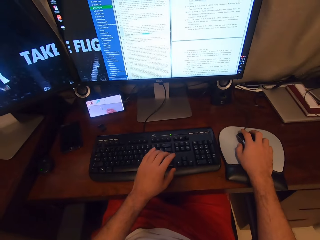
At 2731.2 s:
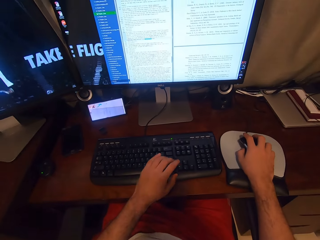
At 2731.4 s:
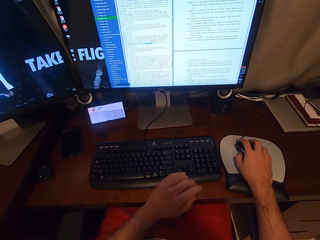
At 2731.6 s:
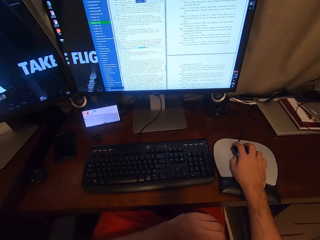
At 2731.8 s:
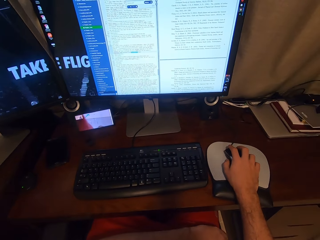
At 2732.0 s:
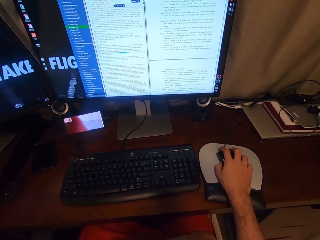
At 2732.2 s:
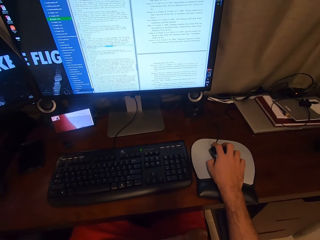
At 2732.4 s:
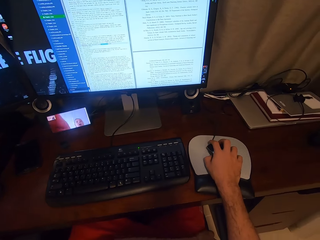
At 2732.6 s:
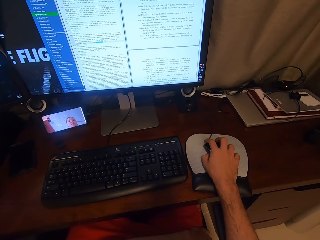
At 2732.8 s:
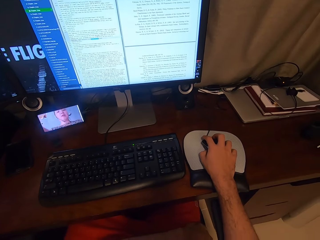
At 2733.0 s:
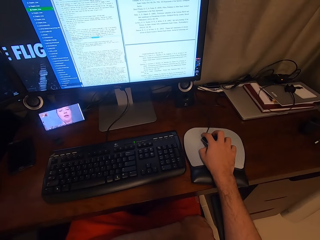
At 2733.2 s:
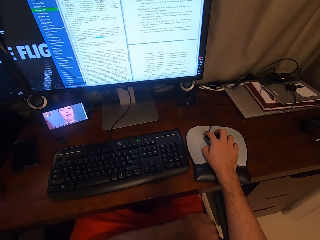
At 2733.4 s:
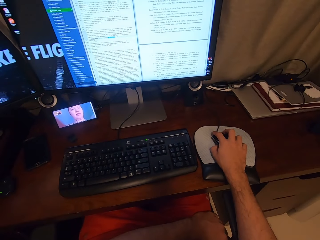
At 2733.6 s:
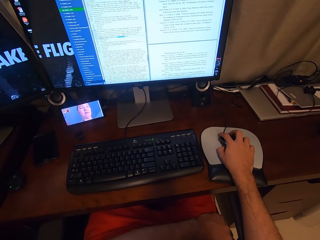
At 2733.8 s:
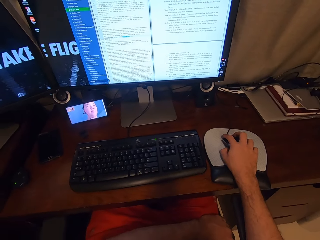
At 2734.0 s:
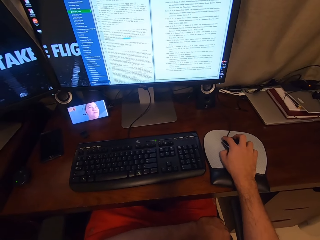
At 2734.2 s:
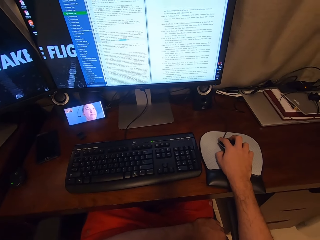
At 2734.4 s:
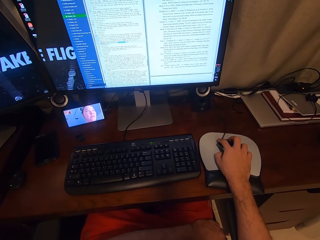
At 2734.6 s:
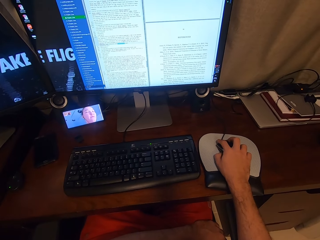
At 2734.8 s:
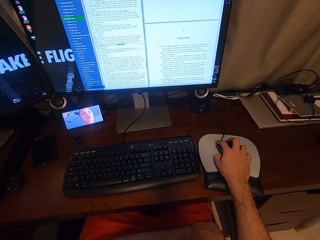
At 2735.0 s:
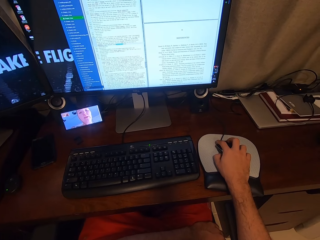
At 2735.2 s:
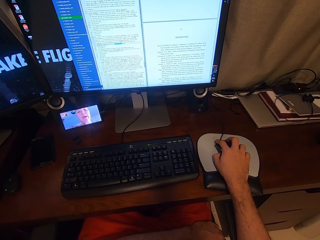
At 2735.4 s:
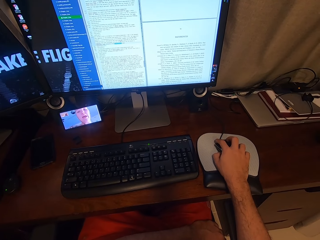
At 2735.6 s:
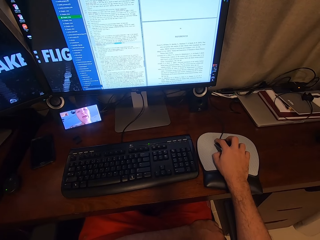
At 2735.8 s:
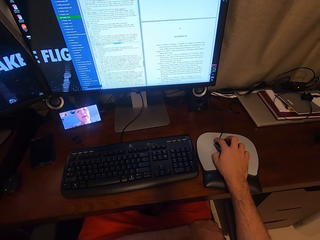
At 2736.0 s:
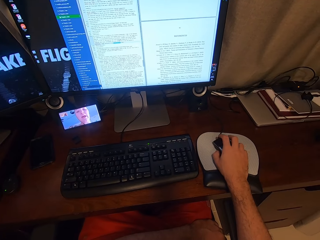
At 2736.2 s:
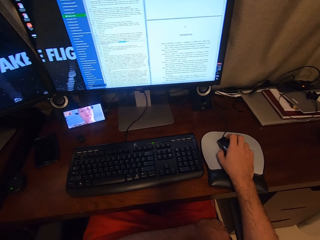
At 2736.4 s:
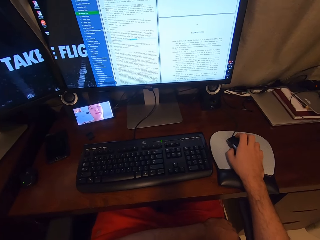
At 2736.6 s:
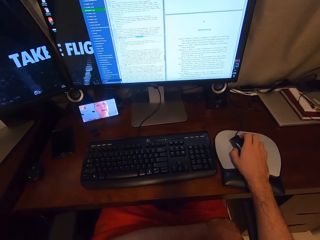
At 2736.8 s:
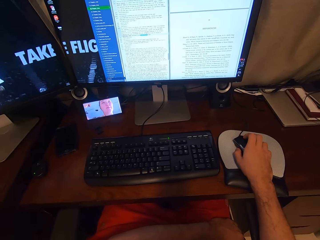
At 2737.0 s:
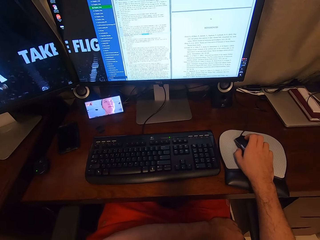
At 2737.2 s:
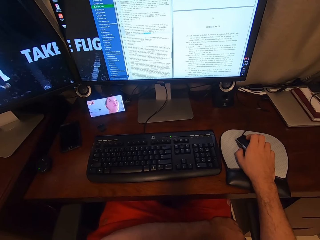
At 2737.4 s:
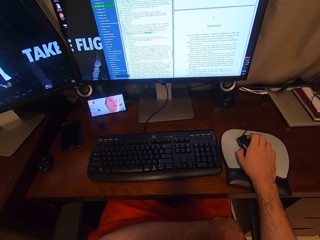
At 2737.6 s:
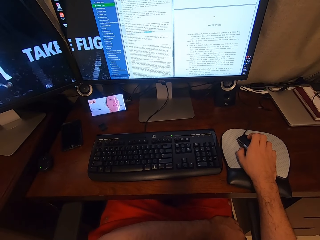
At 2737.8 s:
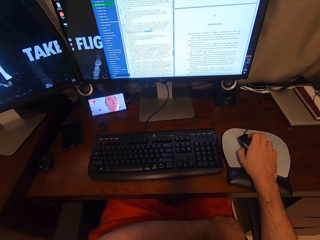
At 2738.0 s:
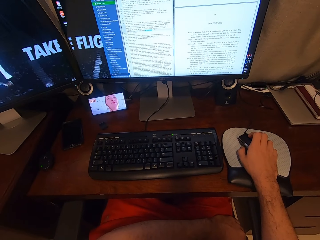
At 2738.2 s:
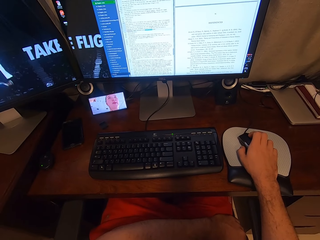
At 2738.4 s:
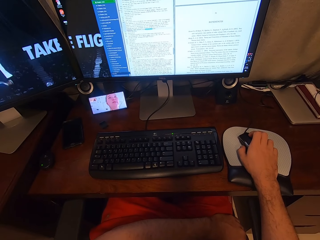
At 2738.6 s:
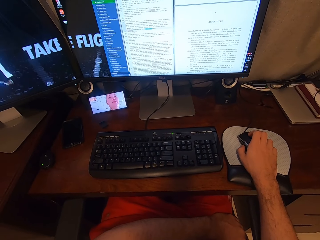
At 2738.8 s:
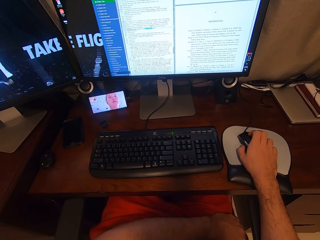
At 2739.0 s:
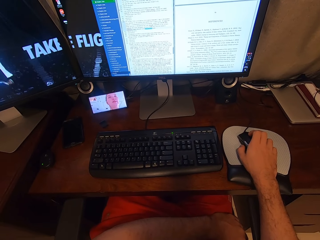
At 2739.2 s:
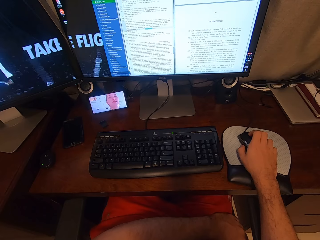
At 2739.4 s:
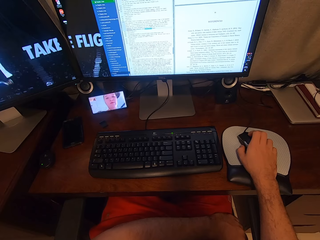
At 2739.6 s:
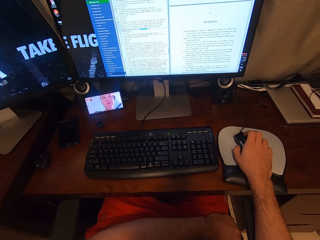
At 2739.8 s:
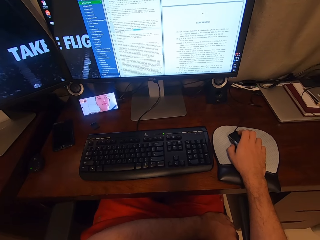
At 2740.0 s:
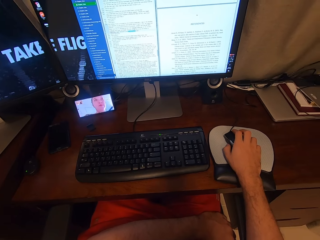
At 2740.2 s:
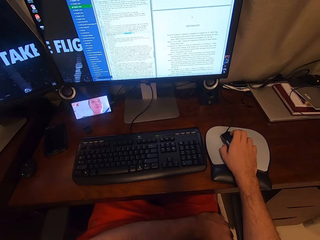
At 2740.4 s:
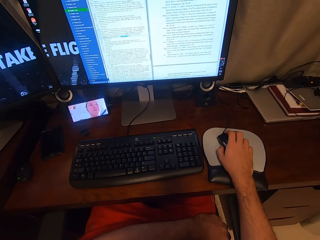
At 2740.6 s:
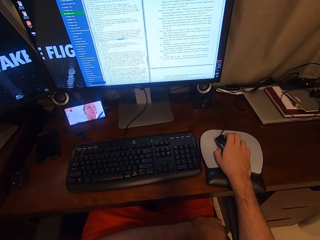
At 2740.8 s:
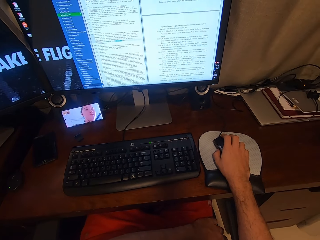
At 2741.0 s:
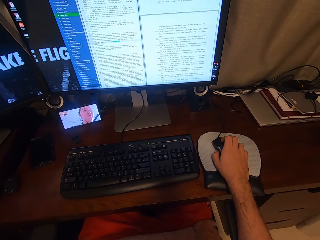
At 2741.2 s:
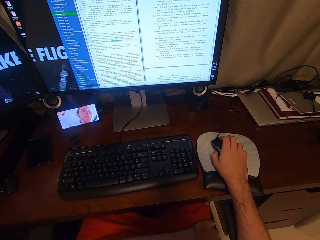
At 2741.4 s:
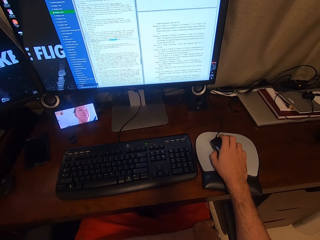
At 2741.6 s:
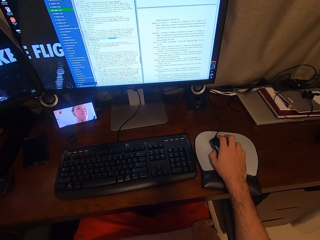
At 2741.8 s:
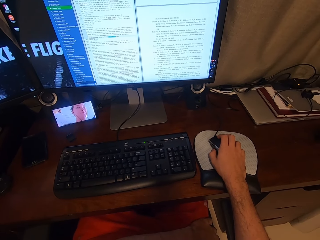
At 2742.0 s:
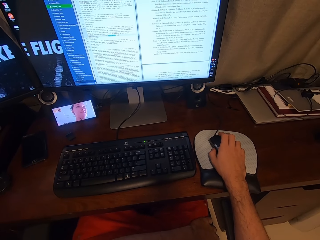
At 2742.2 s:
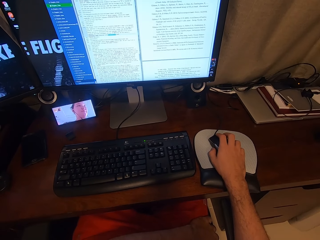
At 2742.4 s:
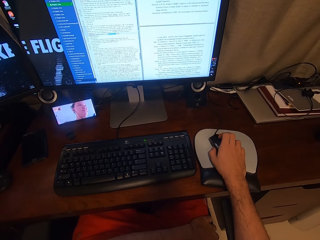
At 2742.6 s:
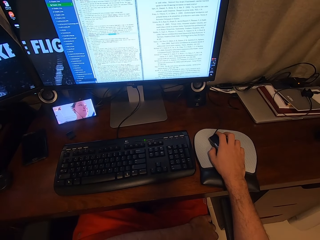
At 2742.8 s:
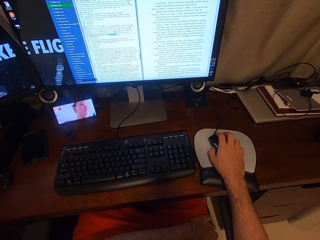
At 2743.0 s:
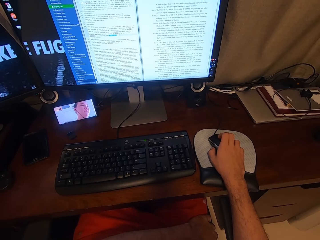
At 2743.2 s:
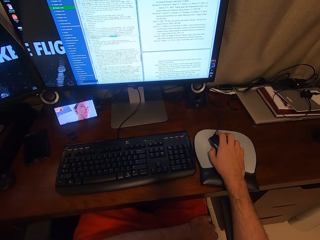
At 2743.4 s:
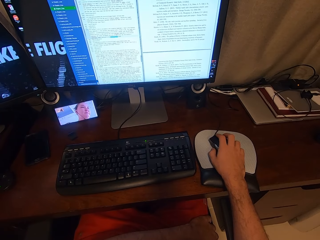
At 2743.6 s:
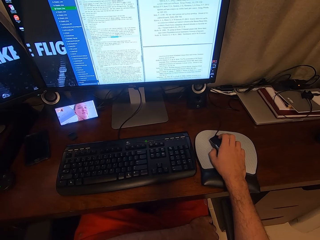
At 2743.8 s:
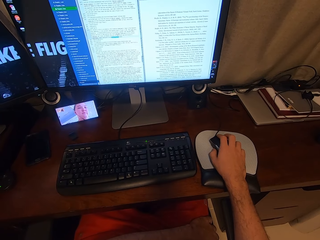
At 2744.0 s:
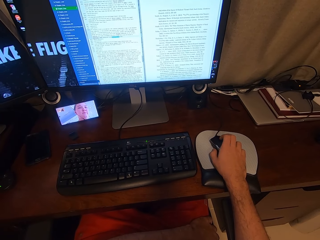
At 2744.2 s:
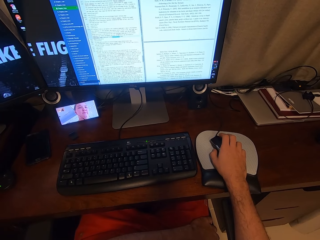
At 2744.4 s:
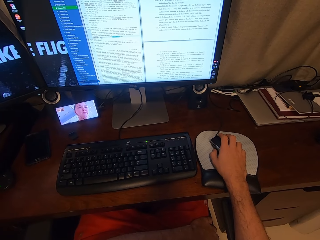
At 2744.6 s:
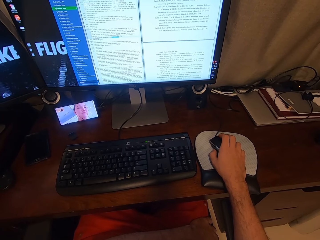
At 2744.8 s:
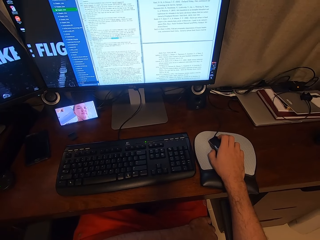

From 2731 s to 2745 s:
The camera wearer removes his left hand from the keyboard attached to the desktop computer. He scrolls on the USB mouse attached to the desktop computer with his right hand. He looks at the phone. He scrolls the computer.

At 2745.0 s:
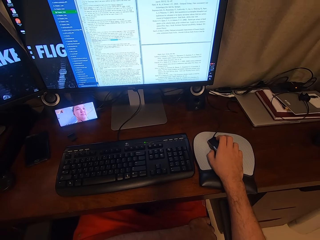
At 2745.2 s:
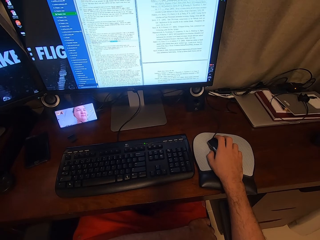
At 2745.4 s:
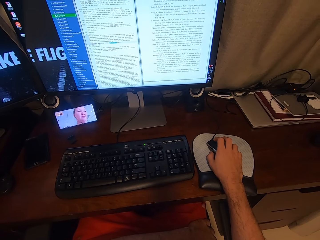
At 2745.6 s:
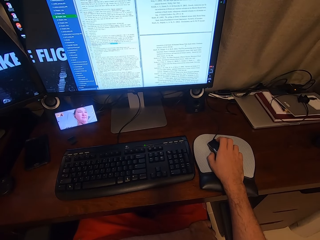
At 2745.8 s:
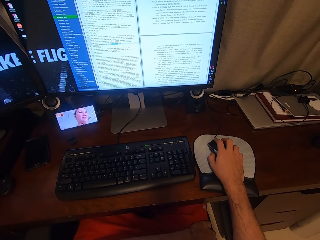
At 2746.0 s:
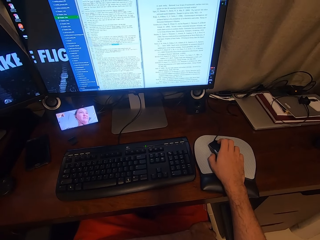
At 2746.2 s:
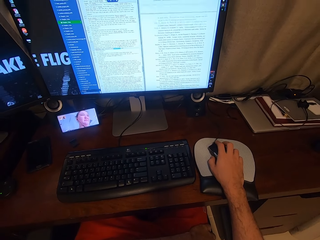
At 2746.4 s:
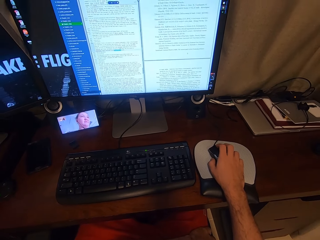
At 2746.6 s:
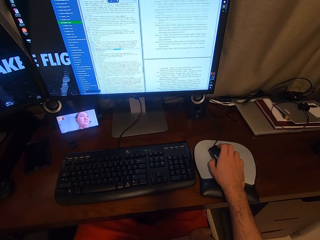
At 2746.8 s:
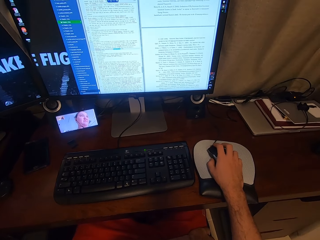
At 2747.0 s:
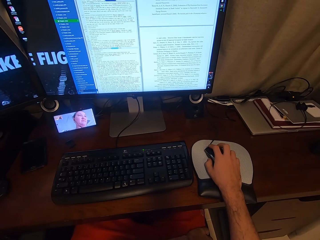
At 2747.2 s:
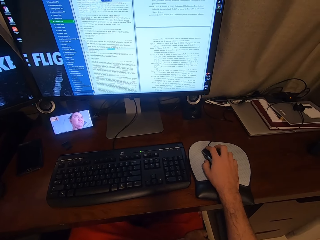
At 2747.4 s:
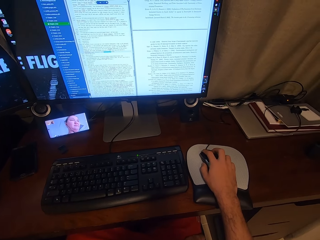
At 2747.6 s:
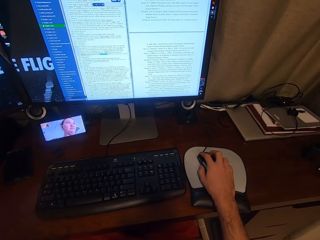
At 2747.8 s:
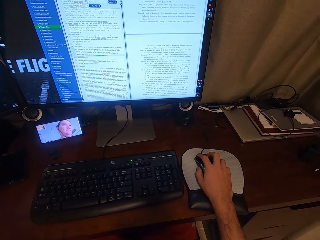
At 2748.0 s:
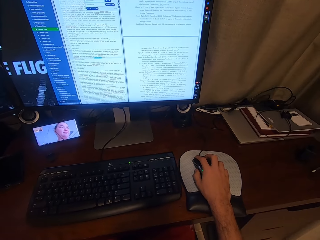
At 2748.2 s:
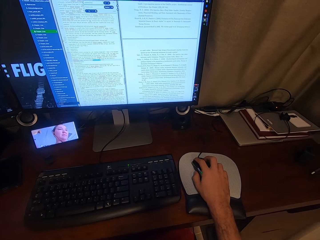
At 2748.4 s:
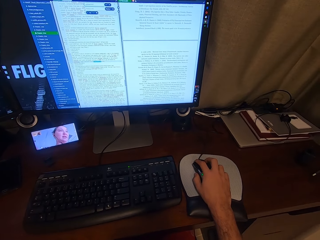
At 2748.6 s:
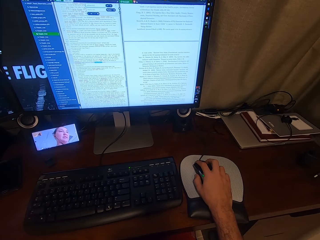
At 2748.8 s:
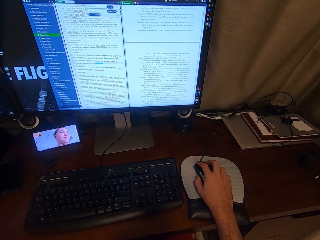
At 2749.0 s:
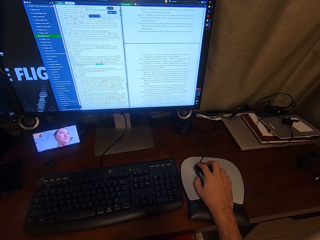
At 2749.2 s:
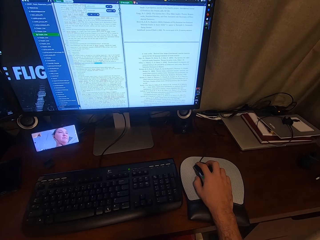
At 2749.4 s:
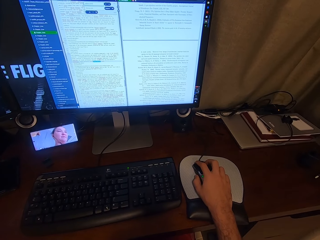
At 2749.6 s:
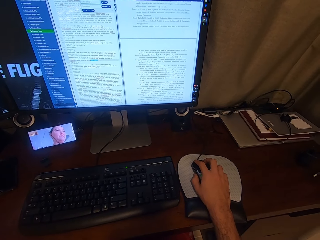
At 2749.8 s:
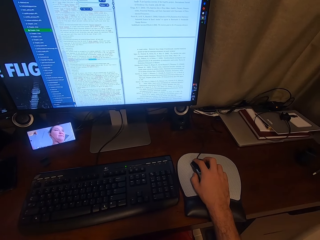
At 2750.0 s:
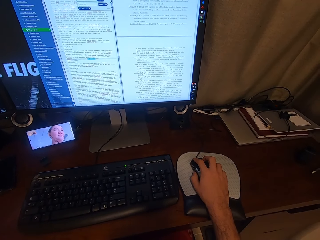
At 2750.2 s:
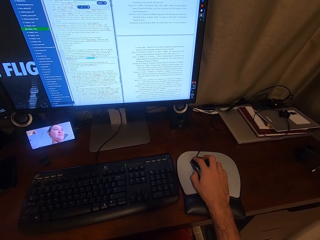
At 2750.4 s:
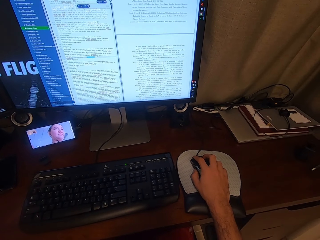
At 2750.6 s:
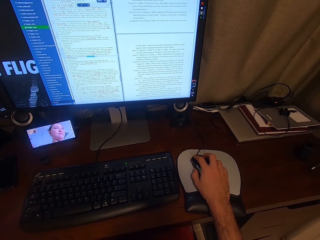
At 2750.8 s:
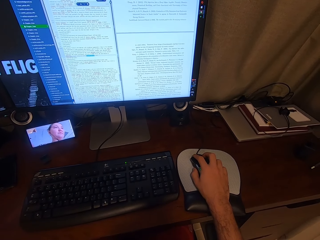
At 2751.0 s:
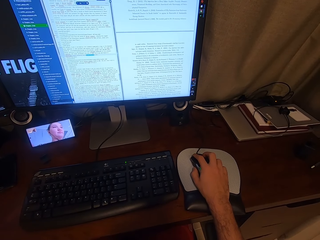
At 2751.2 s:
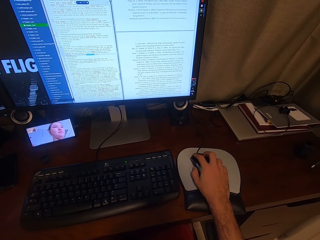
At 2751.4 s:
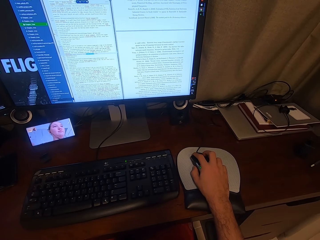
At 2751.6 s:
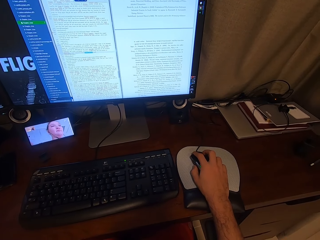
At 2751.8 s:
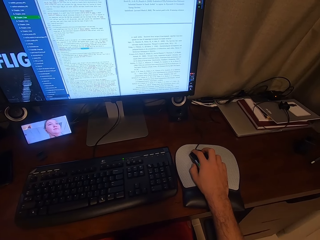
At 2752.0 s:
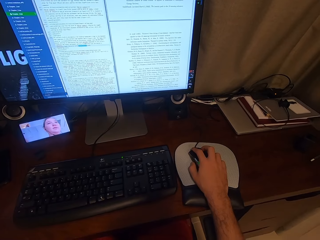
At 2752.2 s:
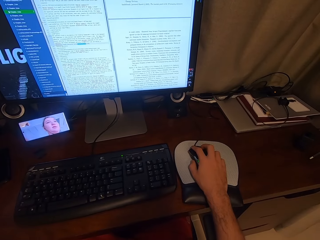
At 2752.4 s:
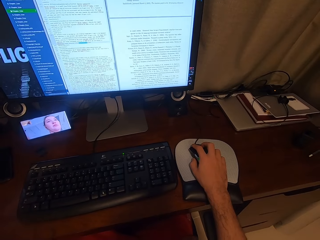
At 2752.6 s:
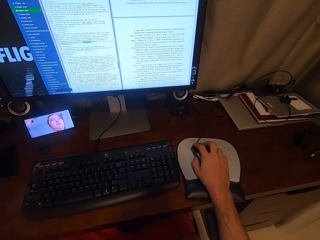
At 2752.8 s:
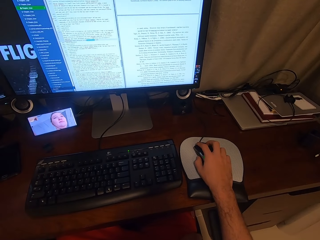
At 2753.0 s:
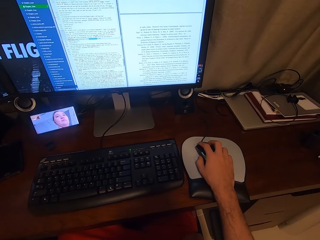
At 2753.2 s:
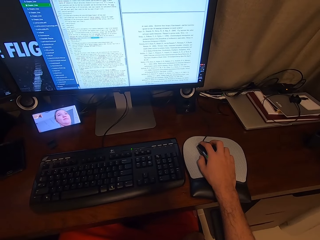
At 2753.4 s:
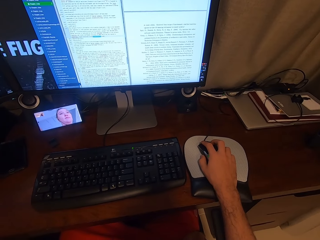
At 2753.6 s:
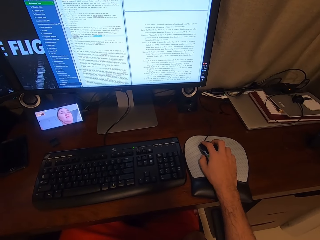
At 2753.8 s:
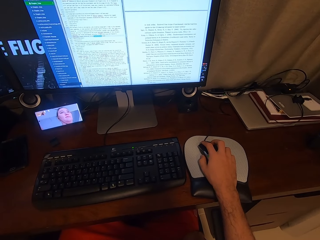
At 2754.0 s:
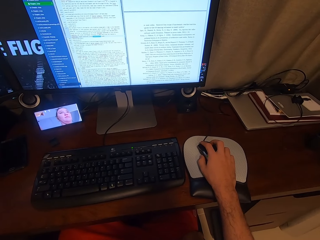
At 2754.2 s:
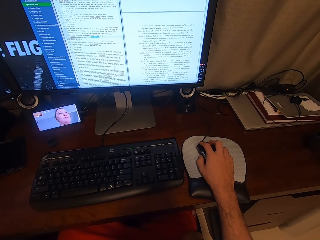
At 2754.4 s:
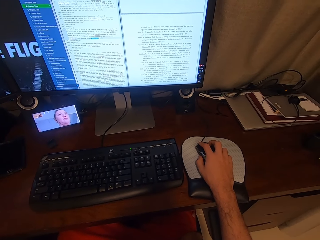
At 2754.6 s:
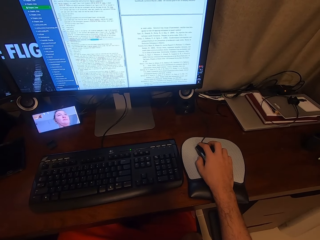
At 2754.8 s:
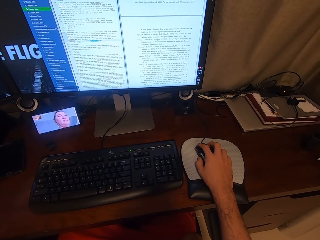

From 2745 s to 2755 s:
The camera wearer looks at the computer.
